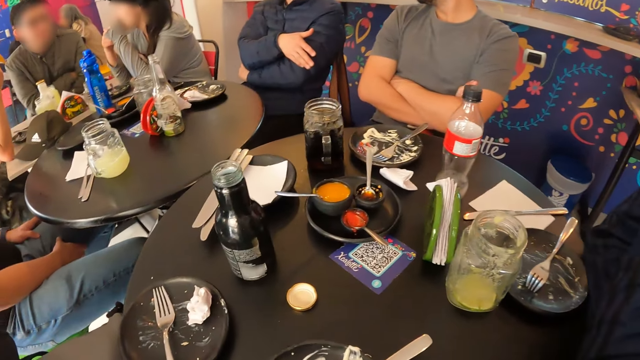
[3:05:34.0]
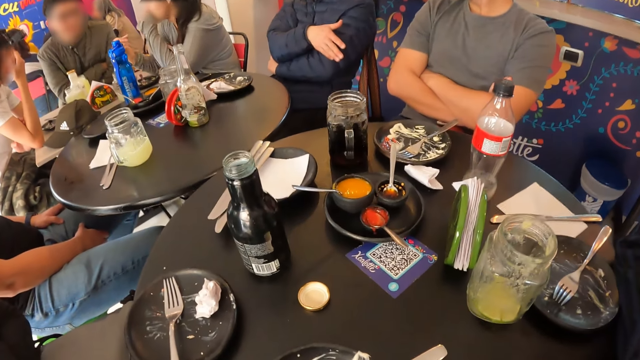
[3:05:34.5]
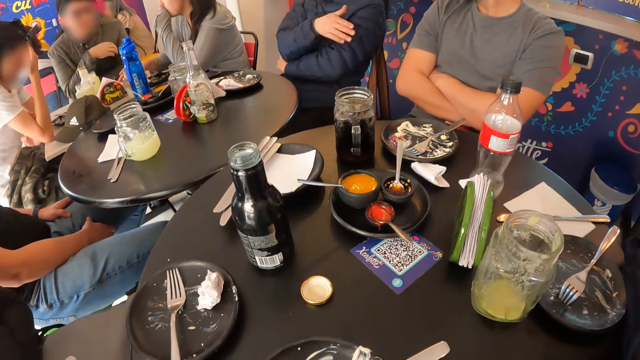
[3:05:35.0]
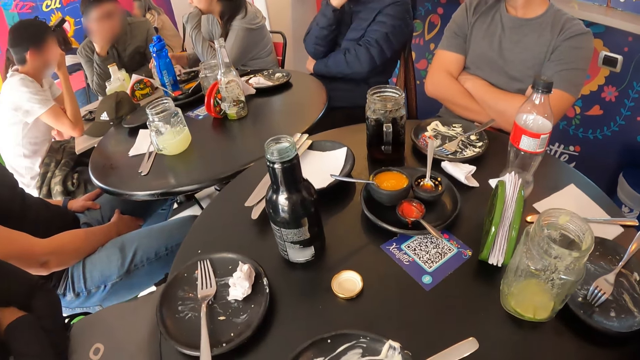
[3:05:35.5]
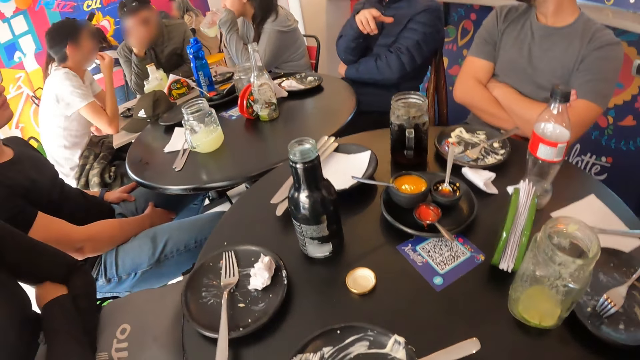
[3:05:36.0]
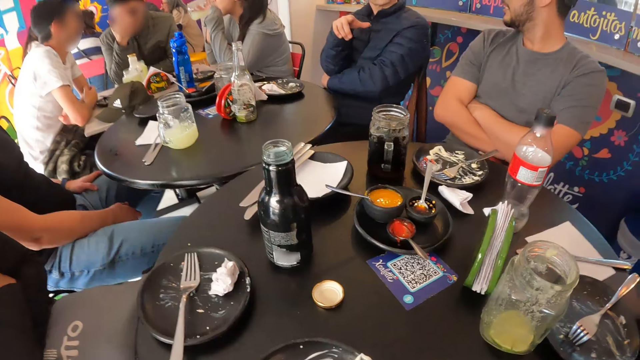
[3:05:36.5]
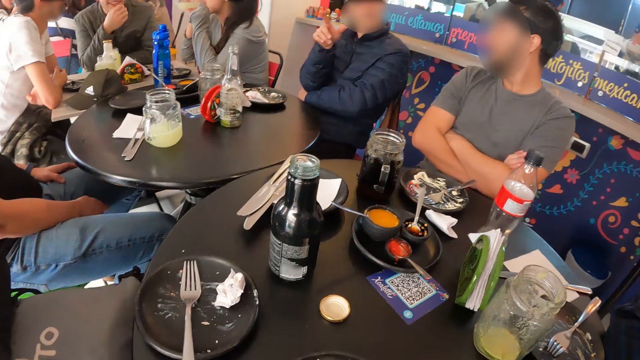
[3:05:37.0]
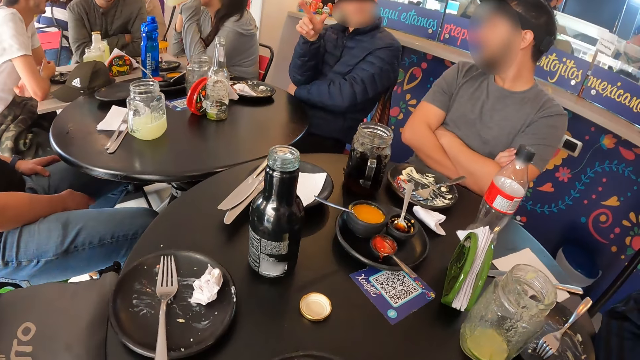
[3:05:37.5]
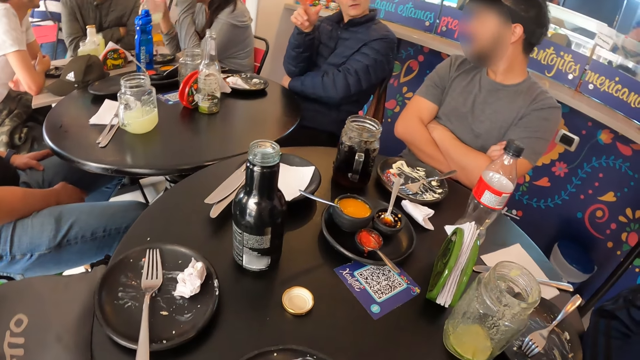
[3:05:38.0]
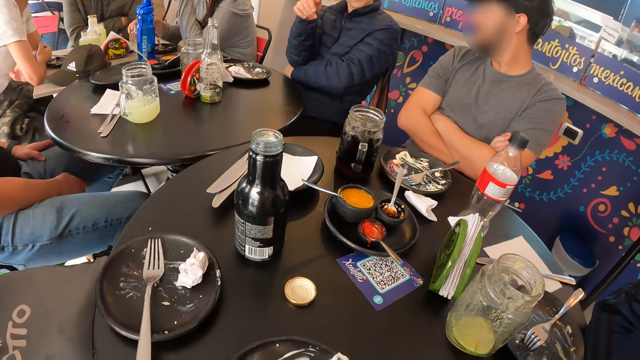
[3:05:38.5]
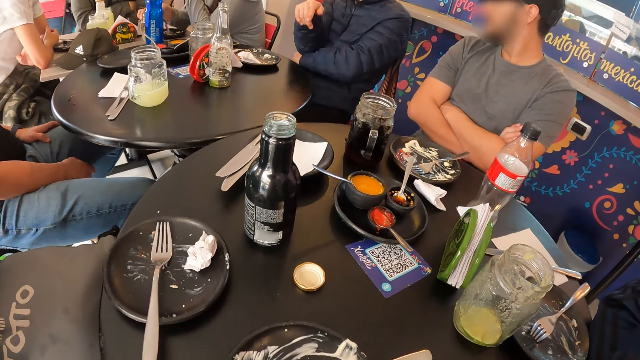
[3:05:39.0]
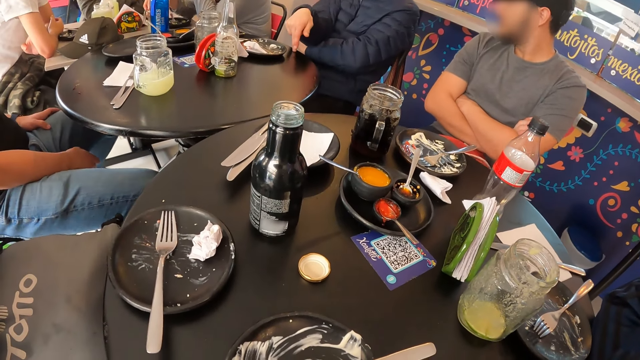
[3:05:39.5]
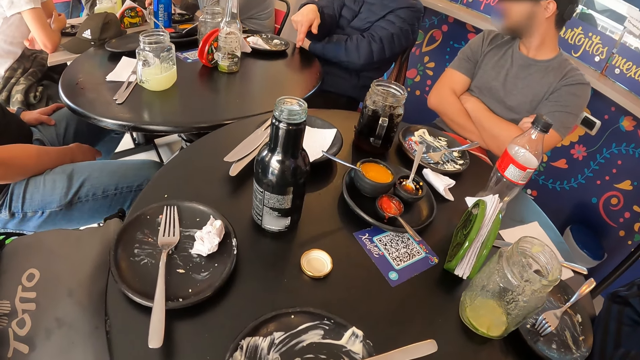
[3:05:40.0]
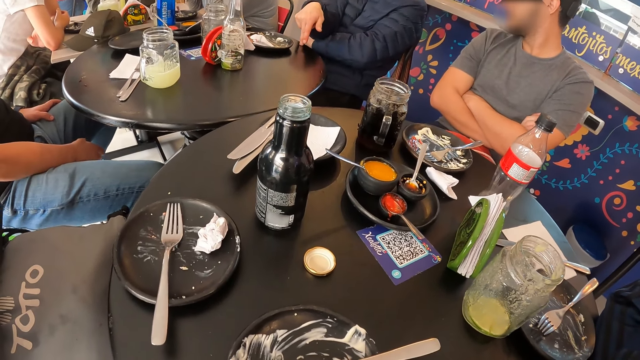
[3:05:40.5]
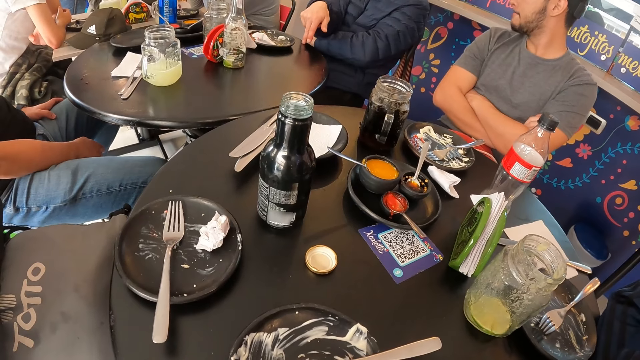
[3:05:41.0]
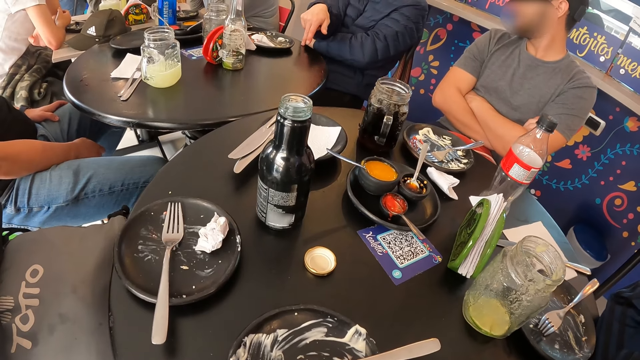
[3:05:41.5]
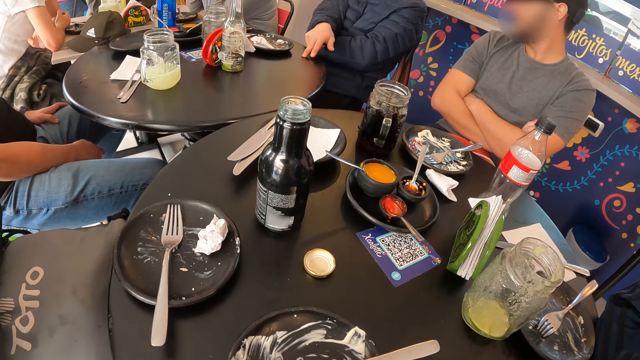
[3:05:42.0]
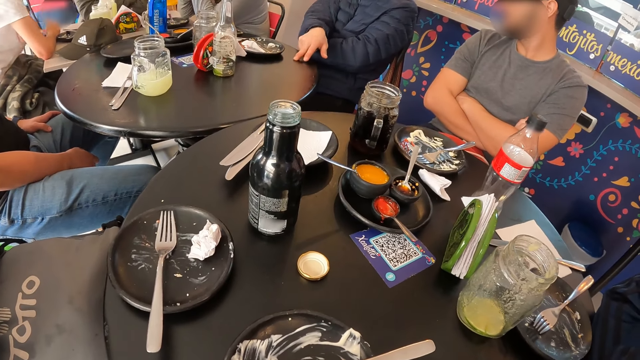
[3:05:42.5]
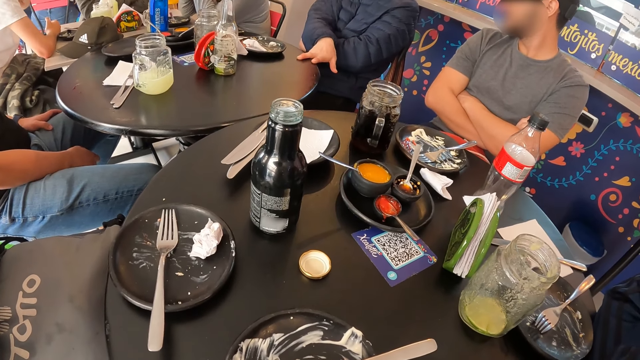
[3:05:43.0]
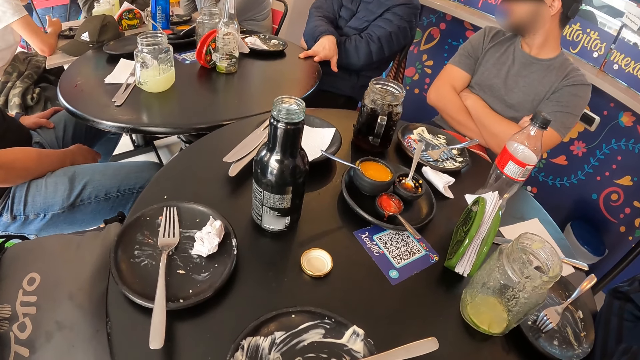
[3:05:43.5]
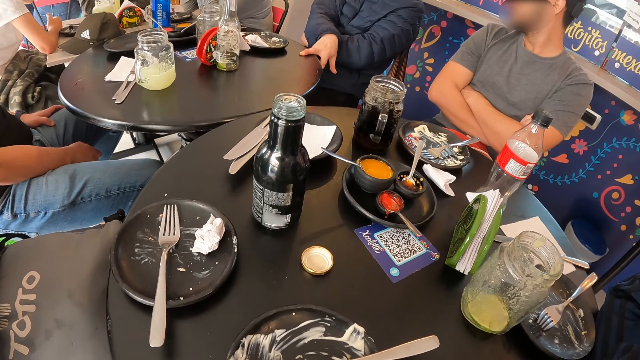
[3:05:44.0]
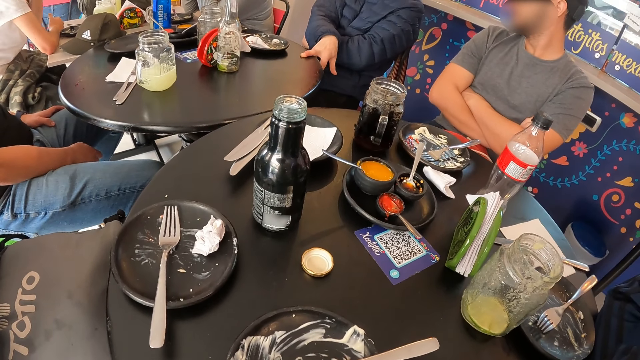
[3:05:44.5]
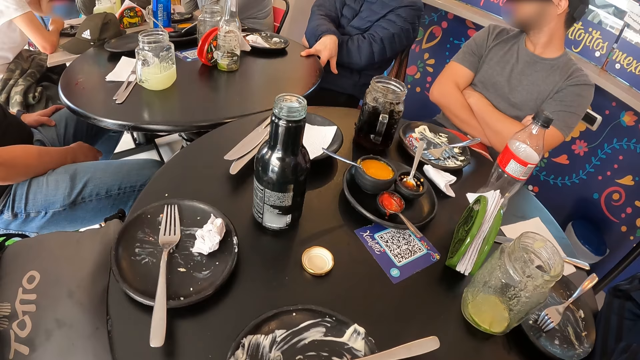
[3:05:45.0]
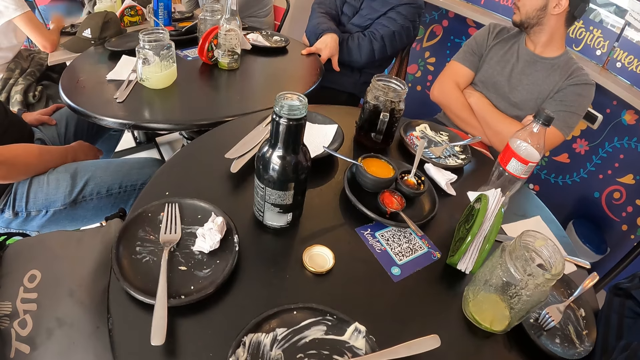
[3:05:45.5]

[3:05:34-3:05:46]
The camera wearer interacts with a group of people.

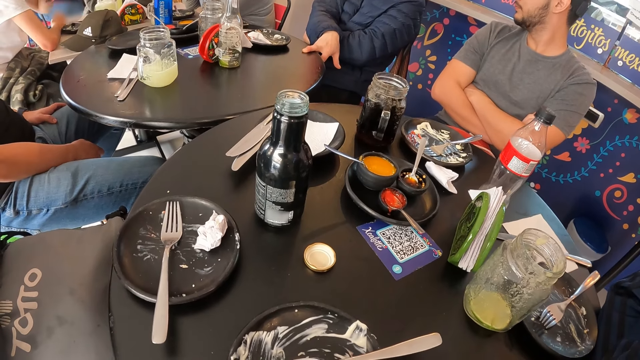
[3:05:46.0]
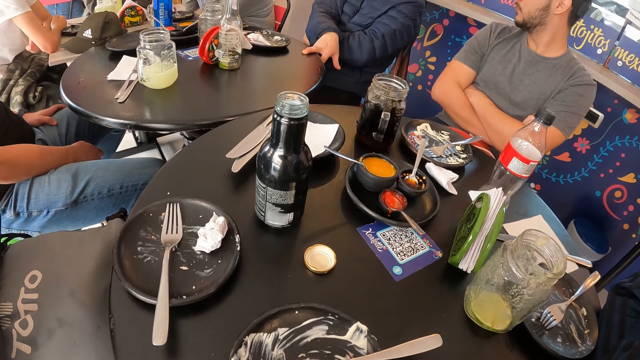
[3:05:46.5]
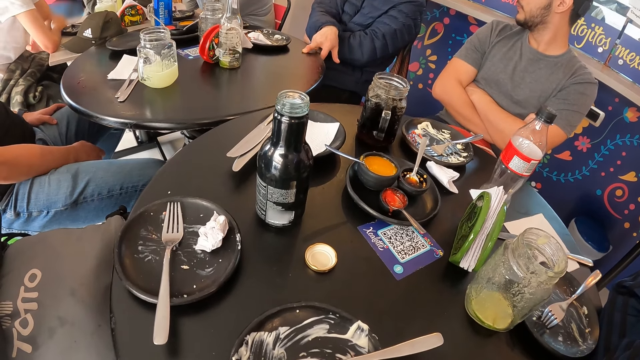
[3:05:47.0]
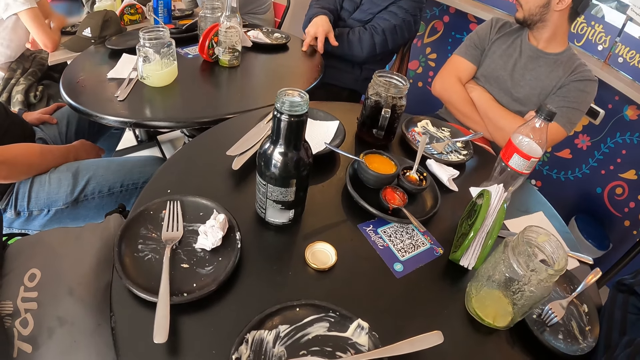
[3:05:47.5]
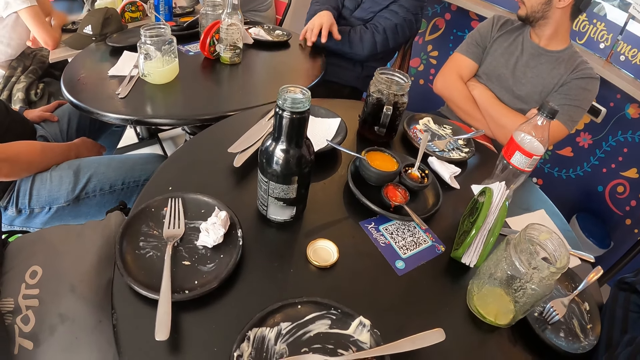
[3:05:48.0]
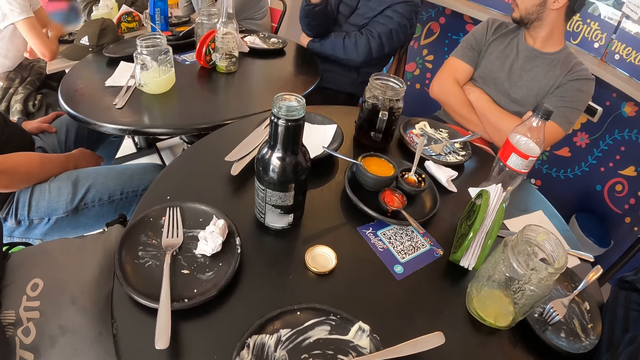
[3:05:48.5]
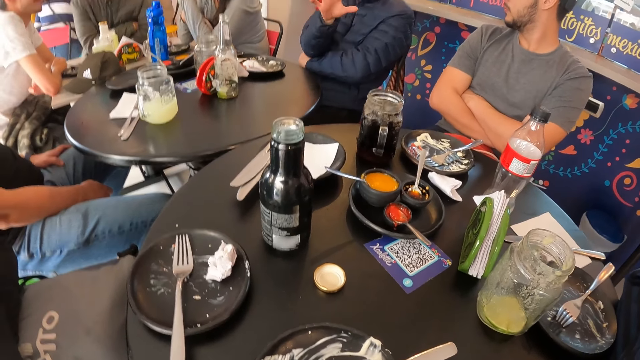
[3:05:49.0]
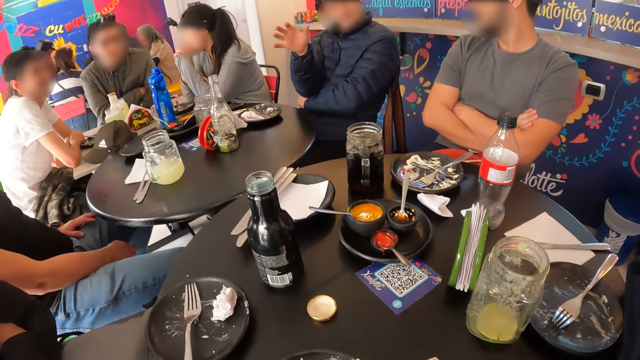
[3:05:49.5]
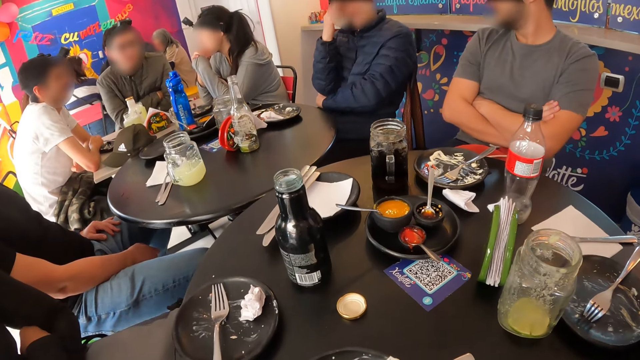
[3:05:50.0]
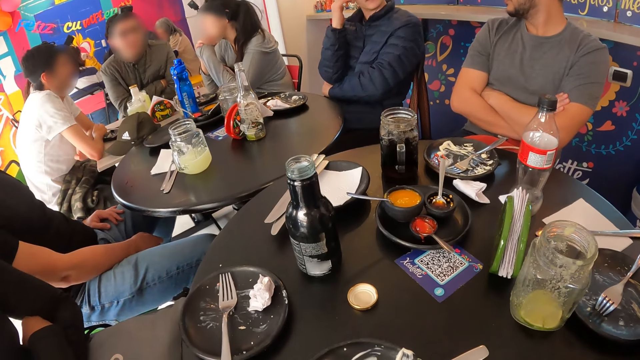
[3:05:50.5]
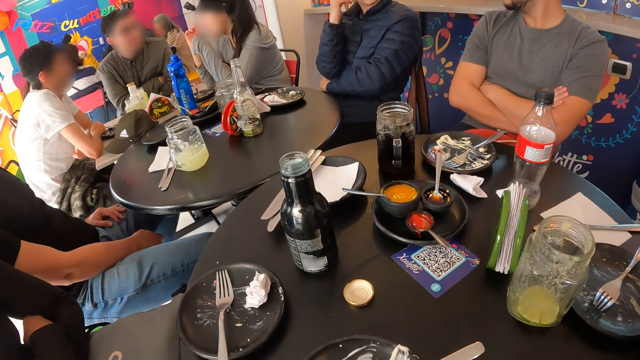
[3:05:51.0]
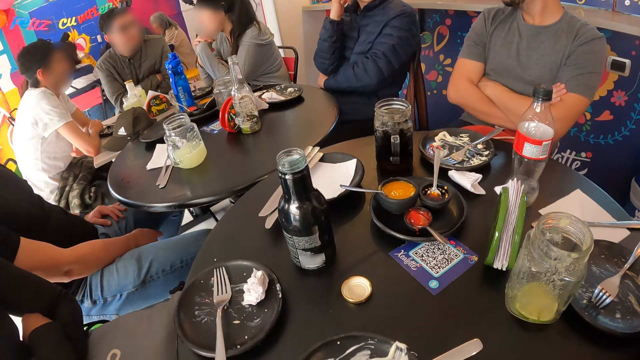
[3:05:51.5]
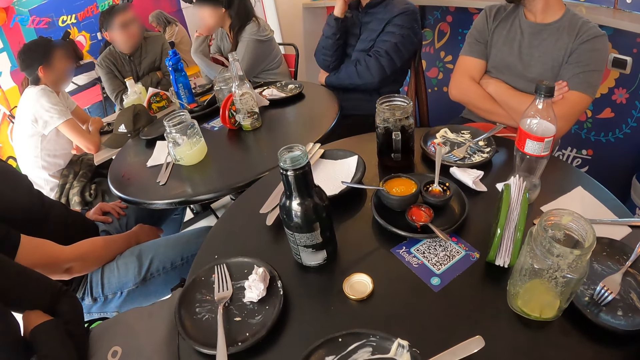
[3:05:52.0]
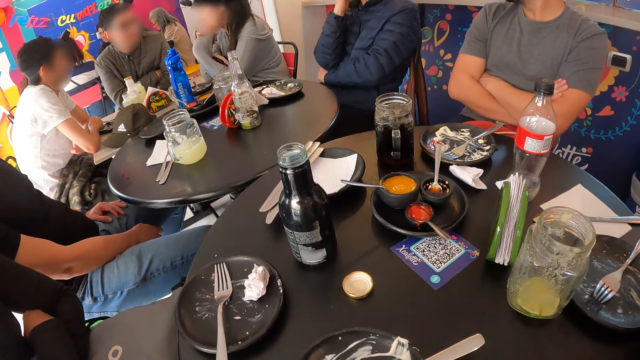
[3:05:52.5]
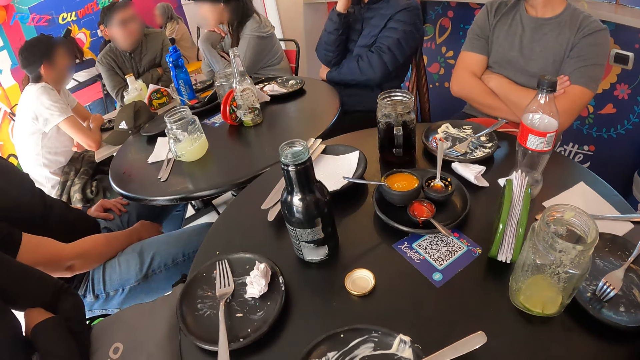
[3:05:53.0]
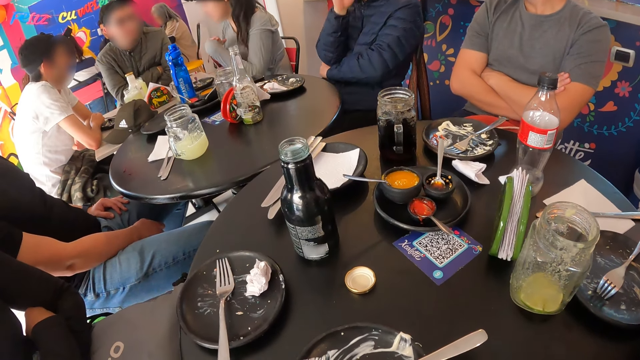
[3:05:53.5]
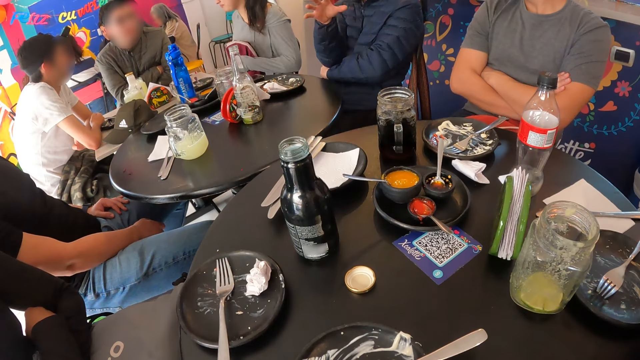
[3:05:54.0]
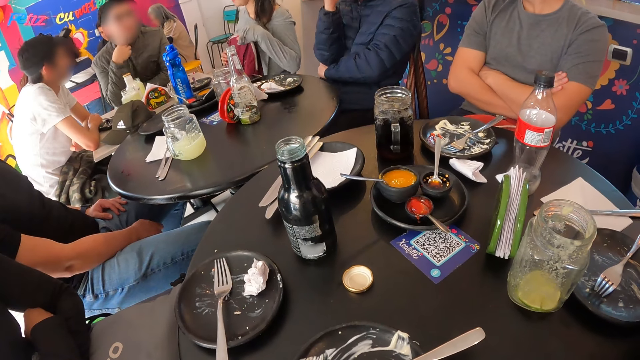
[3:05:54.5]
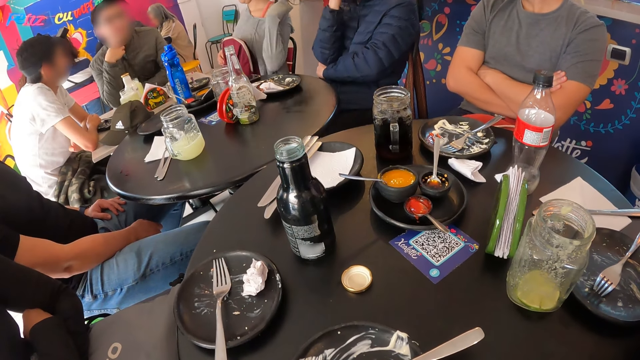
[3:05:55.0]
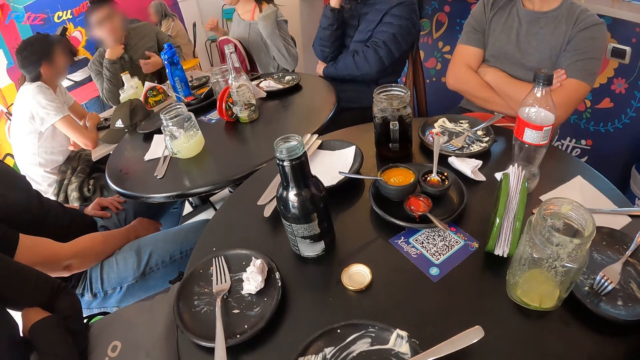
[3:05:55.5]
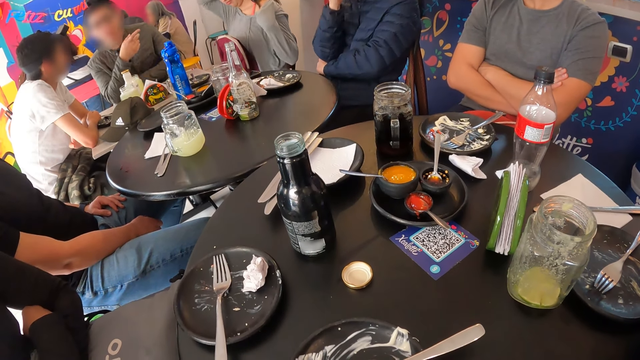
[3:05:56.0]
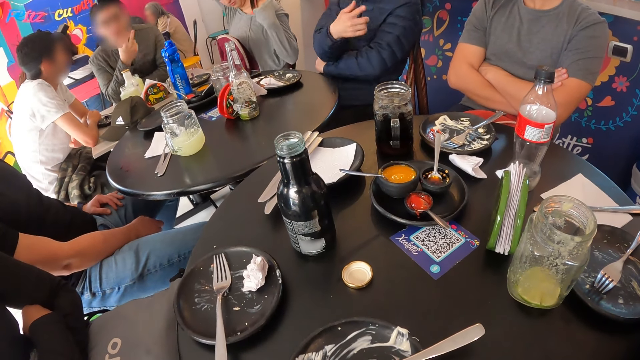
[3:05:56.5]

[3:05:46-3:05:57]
A man moves a hand. A woman interacts with a person.
